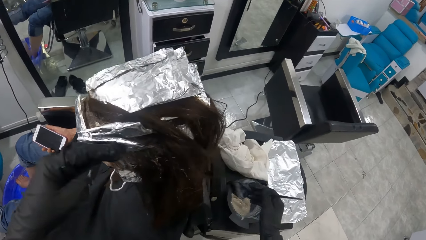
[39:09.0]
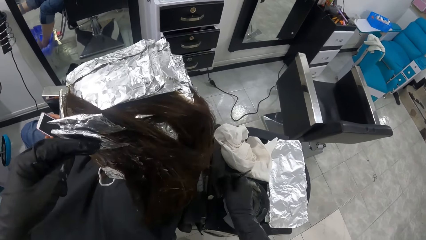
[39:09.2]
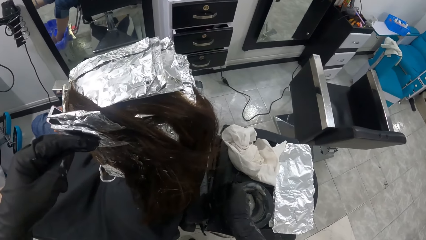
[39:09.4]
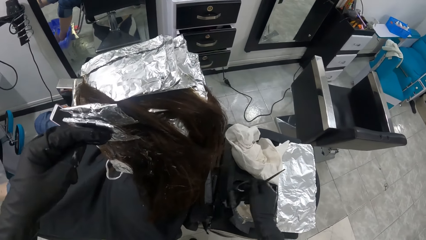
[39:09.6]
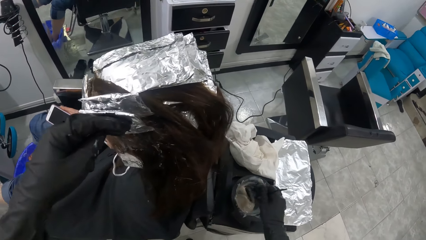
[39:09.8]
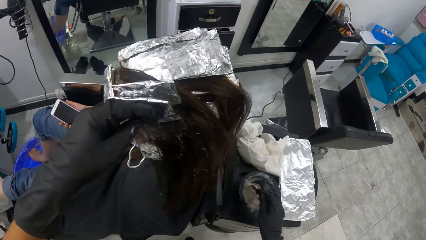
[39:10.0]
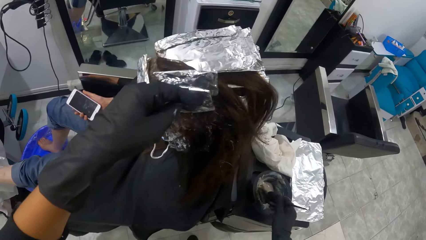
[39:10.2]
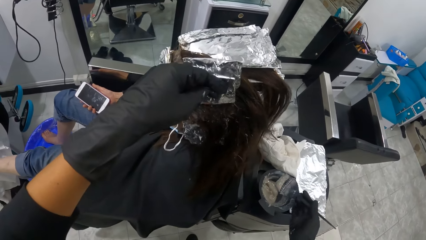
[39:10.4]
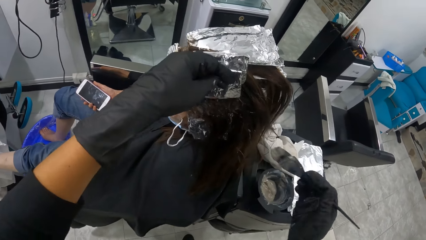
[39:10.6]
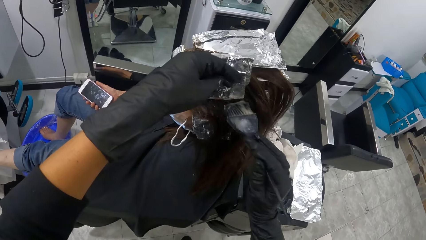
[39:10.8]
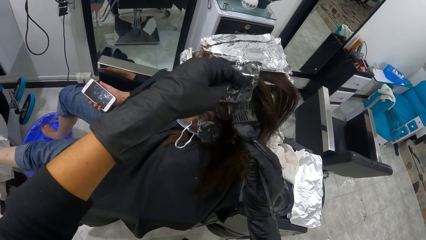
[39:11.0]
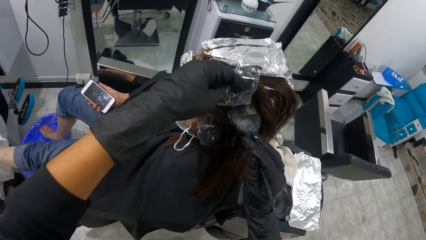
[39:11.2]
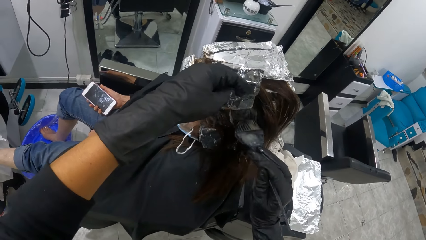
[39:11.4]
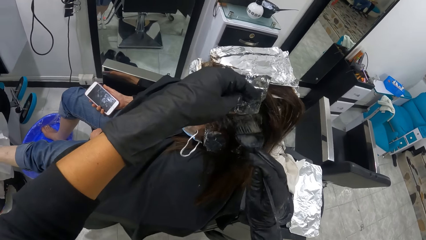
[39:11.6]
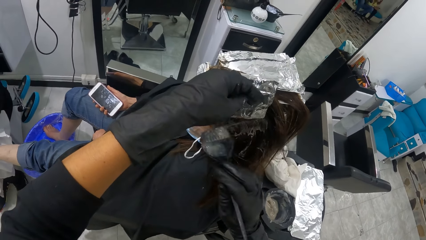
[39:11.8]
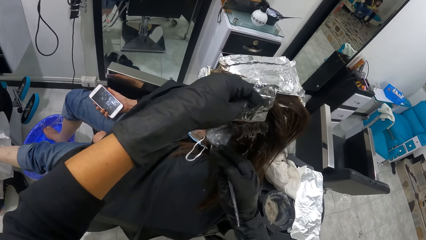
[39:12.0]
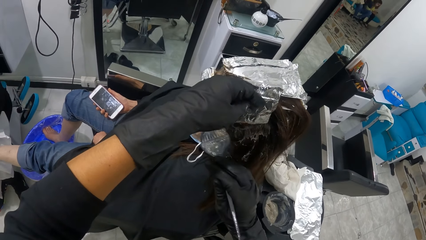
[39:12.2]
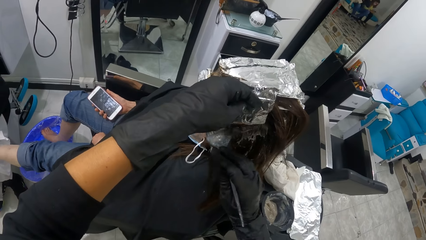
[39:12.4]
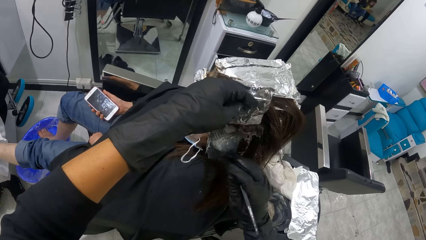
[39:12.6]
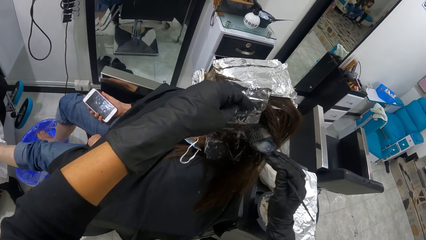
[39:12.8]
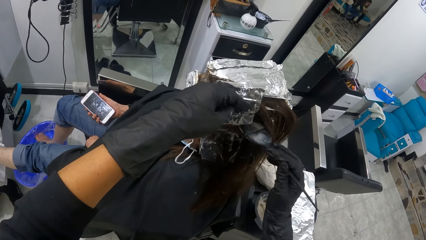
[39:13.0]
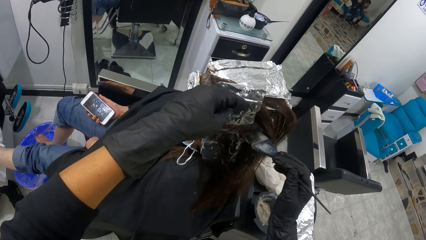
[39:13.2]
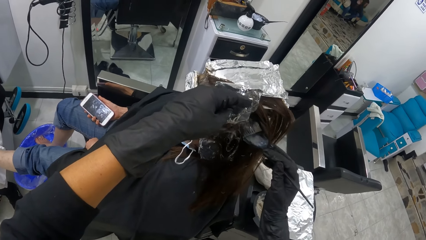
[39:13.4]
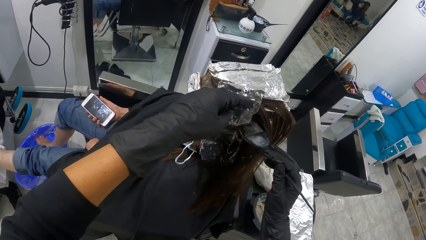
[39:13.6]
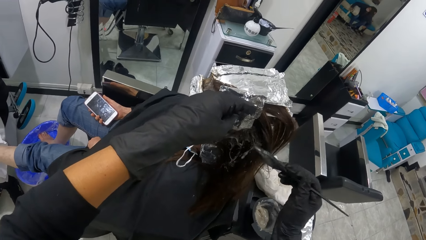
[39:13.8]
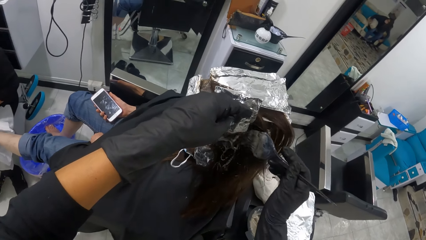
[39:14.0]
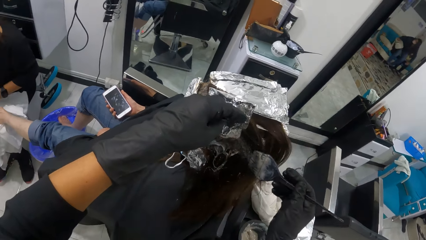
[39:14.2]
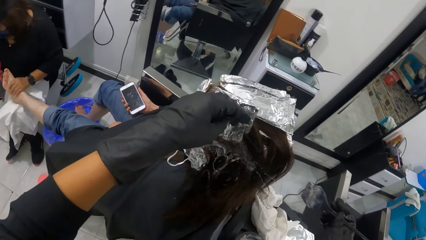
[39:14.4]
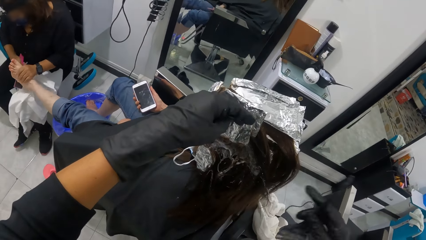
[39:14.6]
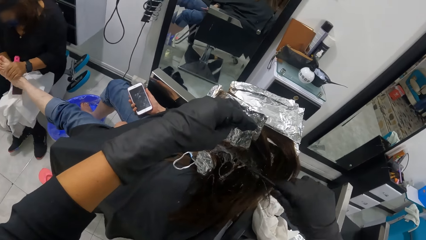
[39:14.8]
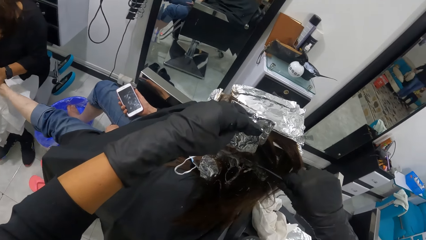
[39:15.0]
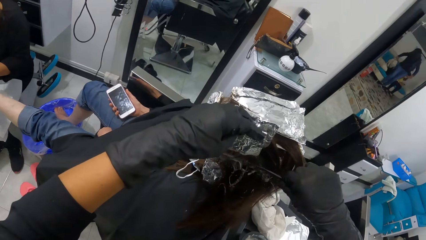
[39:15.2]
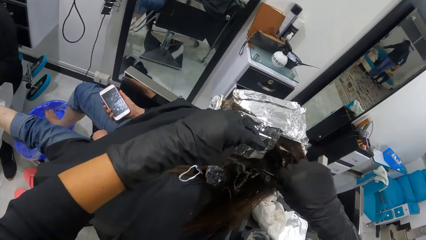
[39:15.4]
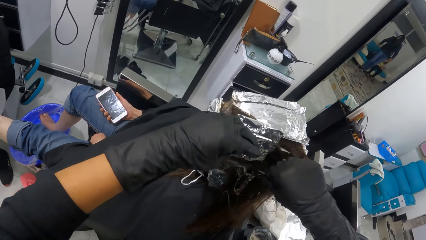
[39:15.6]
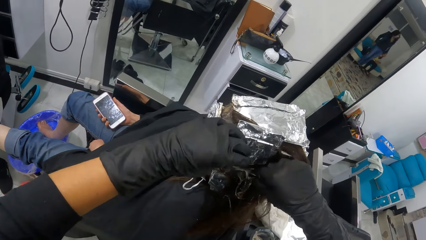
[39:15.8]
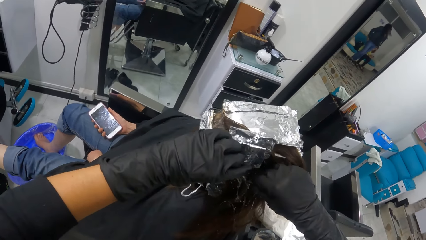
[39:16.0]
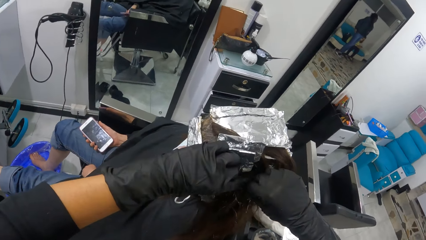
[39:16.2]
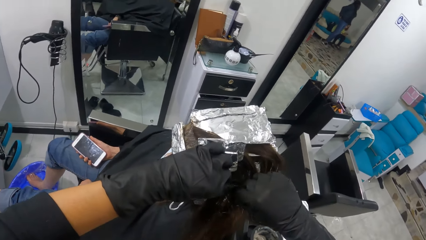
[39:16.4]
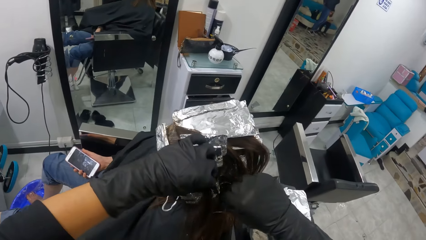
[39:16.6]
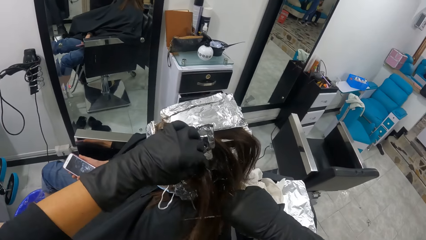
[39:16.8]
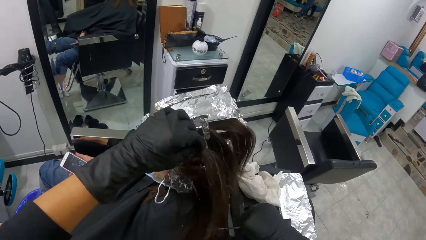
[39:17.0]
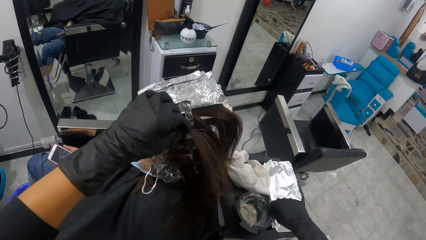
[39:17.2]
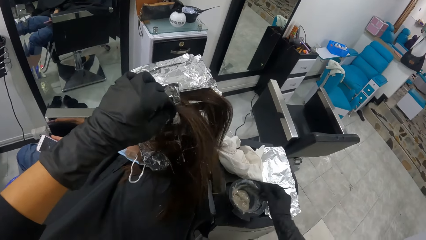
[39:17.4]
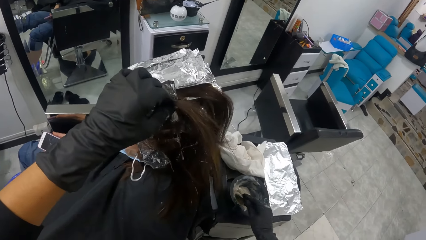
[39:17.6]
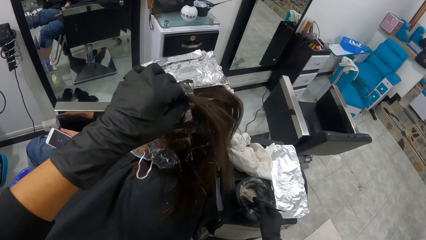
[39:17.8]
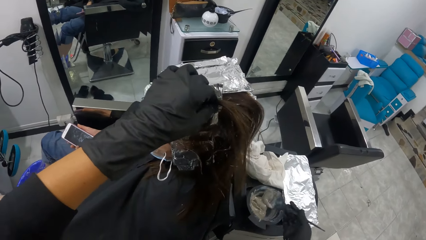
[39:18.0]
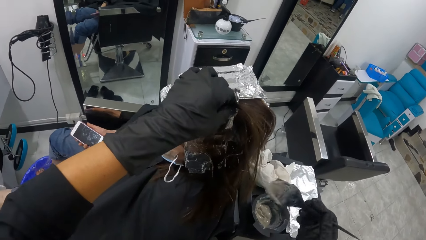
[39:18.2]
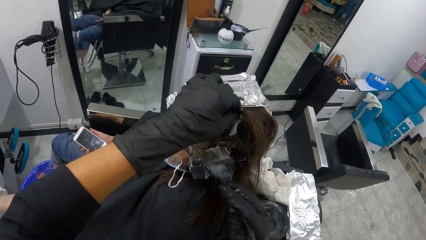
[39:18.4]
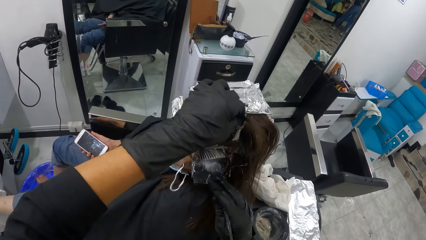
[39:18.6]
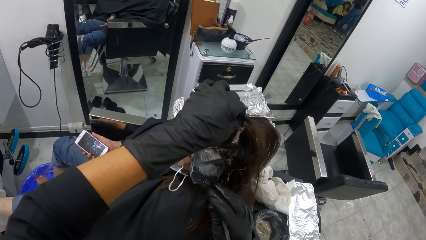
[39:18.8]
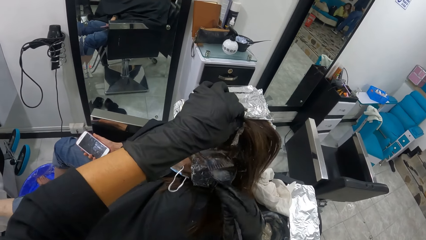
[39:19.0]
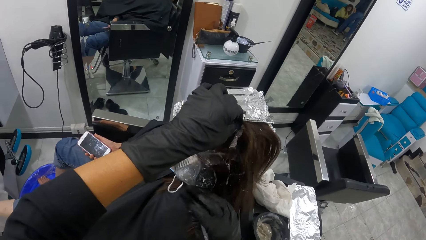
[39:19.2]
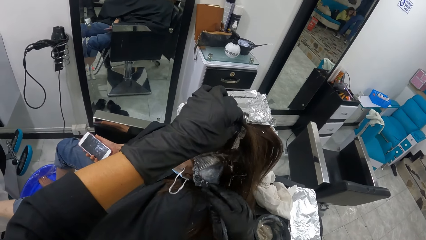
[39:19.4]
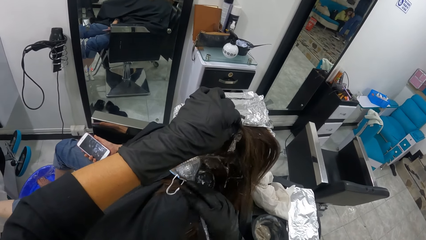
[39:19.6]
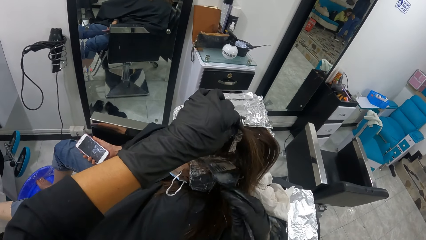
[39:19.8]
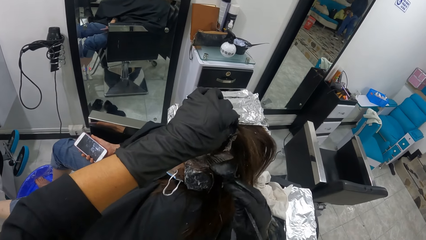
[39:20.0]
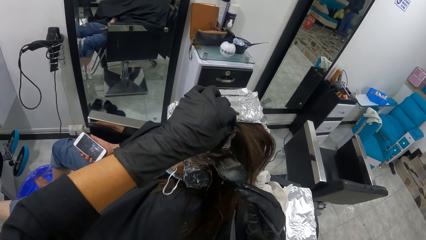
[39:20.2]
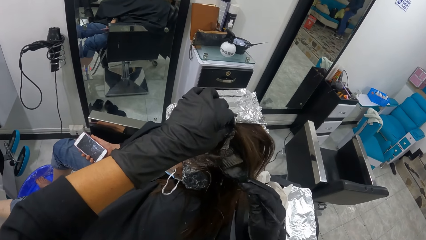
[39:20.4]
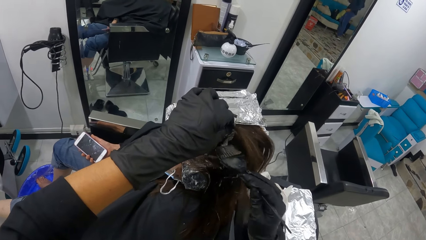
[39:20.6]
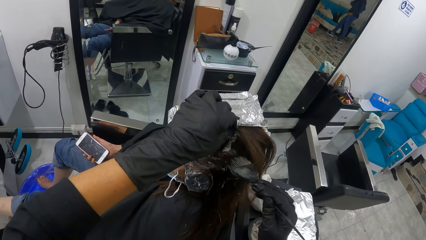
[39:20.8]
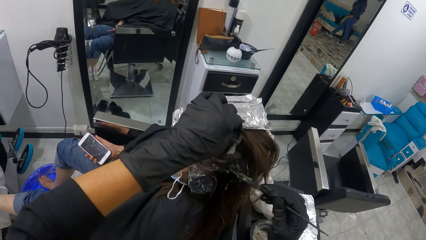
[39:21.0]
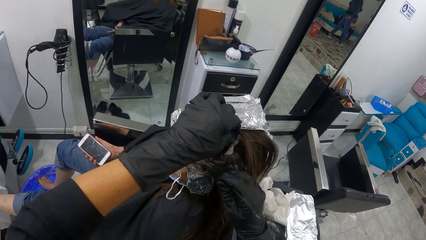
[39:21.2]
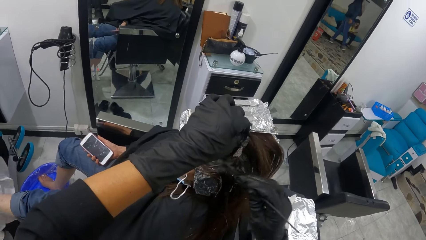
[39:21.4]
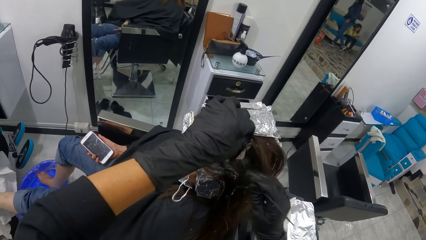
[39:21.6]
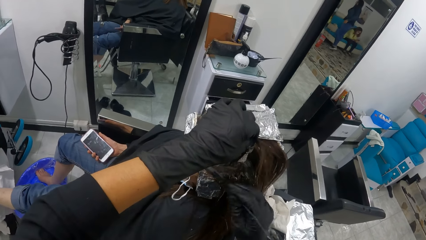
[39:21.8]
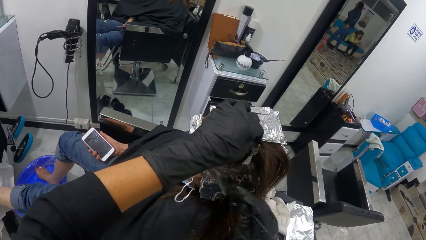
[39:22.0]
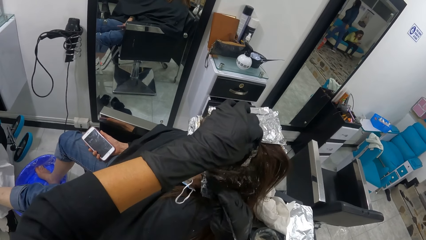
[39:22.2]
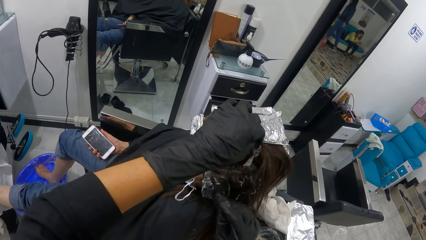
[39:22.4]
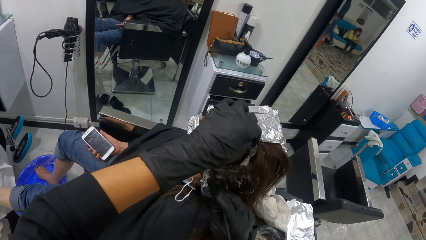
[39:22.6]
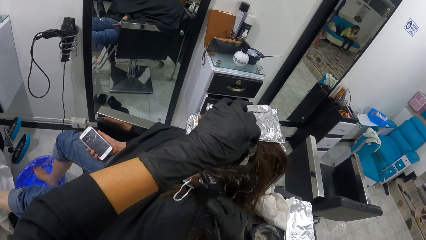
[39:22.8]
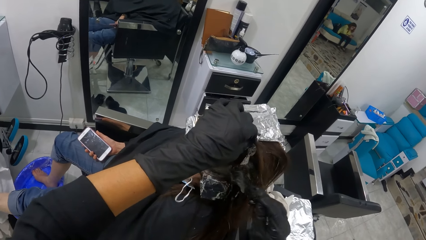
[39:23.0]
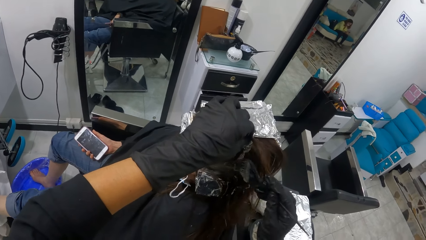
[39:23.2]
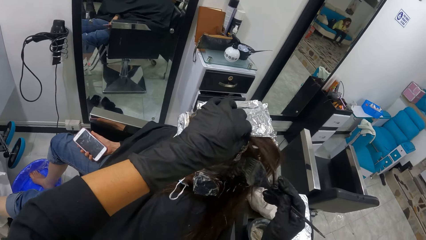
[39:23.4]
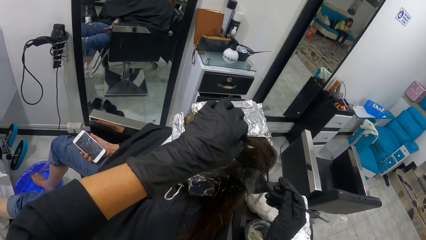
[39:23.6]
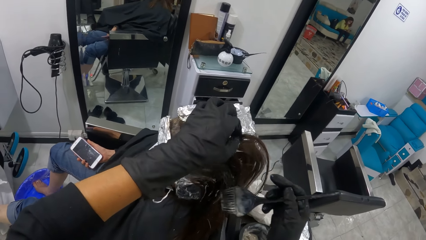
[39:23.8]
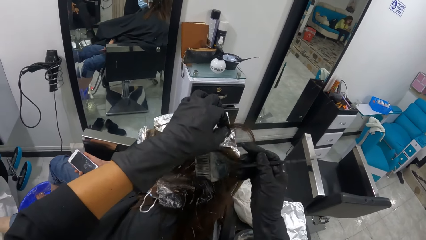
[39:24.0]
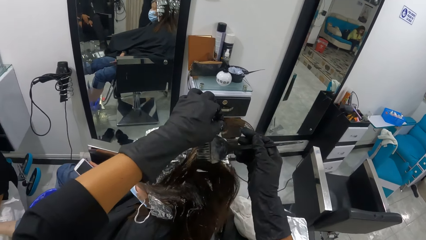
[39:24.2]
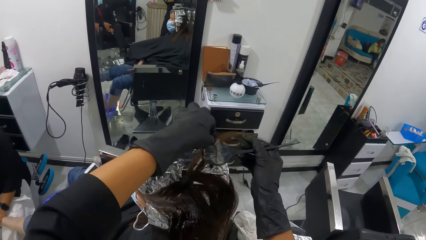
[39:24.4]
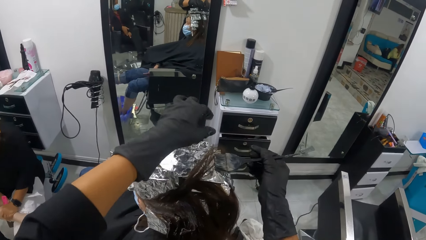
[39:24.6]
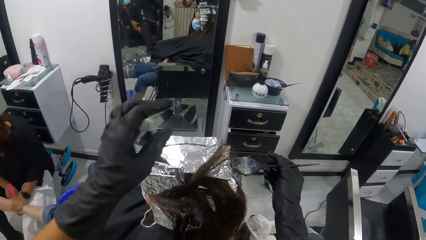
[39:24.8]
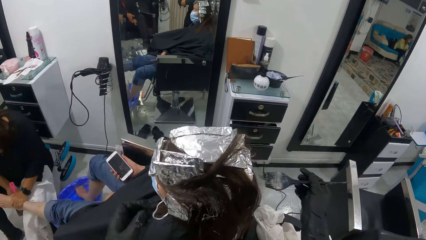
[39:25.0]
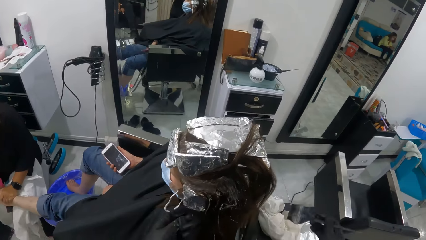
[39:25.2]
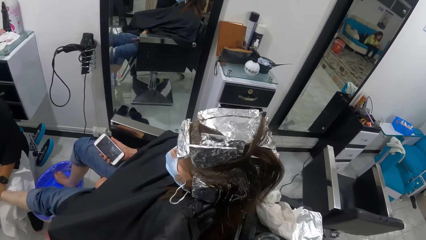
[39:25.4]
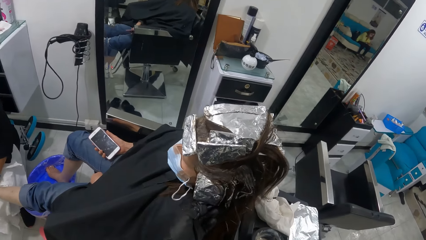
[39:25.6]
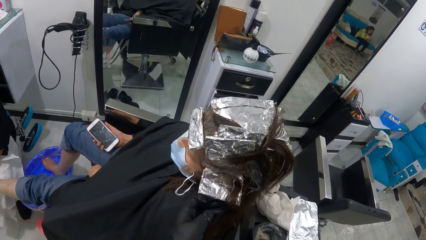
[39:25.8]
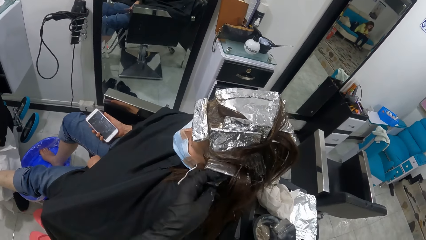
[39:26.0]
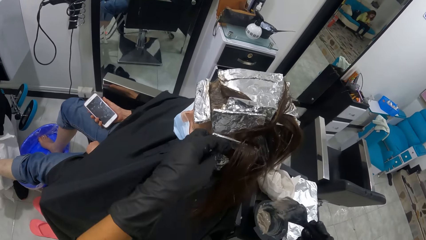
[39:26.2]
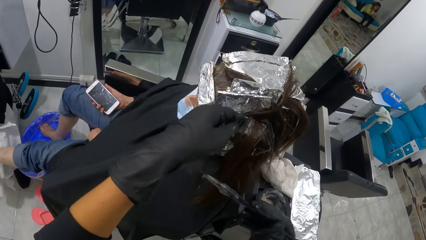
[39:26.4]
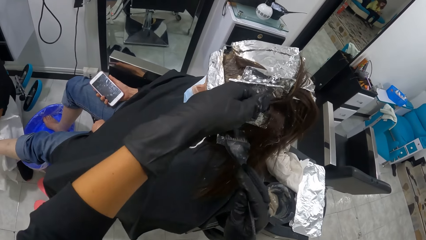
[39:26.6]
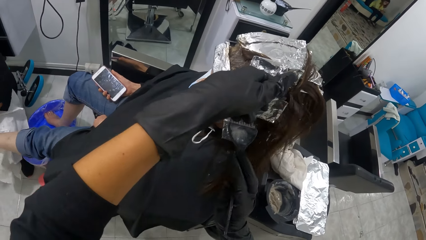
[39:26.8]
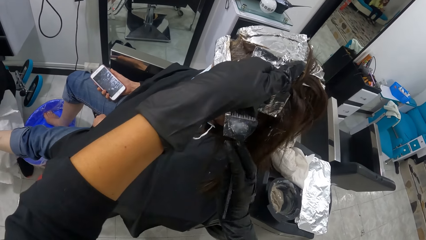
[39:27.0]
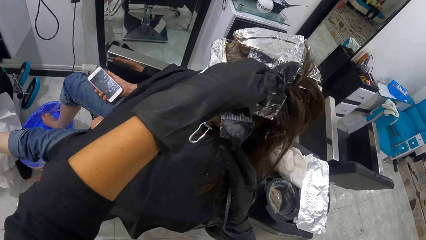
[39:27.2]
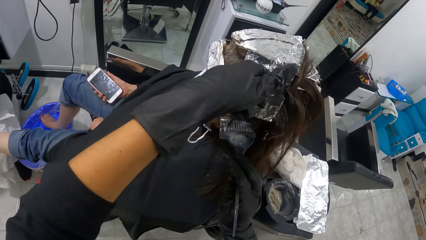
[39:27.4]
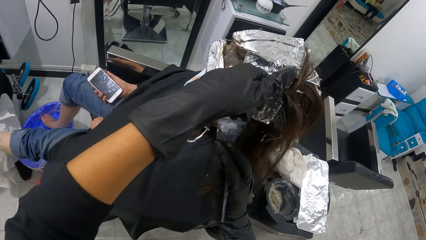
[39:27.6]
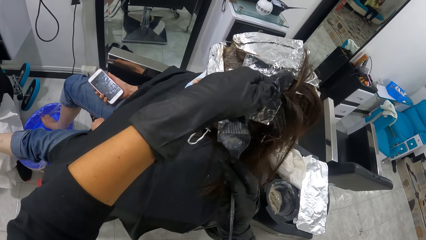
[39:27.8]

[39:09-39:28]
The camera wearer scoops the cream on the table with the brush in her right hand. She dips the brush in her right hand into the bowl containing the cream on the table. She rubs the cream in the brush on the hair of the woman with her right hand. She parts the hair of the woman with the comb in her right hand. She holds the hair of the woman with her left hand. She dips the brush in her right hand into the bowl containing the cream on the table. She rubs the cream in the brush on the hair of the woman with her right hand. She lifts the aluminum foil on the hair of the woman with her left hand. She dips the hair brush in the hair dye on the table. She rubs the cream in the brush on the hair of the woman with her right hand.
